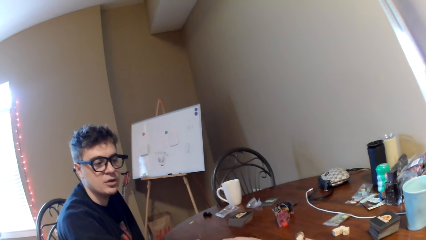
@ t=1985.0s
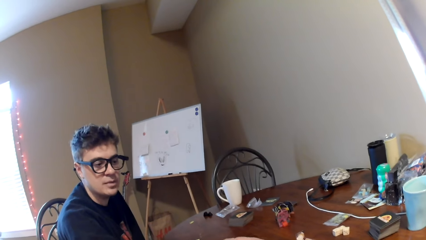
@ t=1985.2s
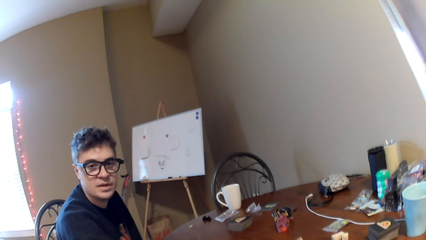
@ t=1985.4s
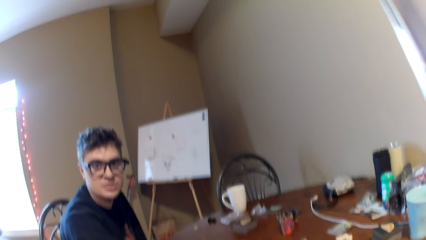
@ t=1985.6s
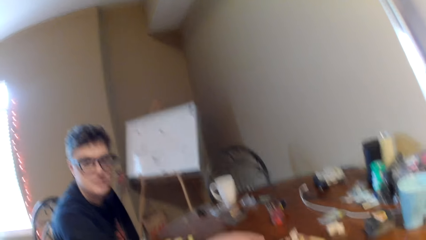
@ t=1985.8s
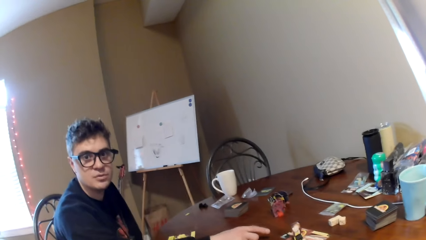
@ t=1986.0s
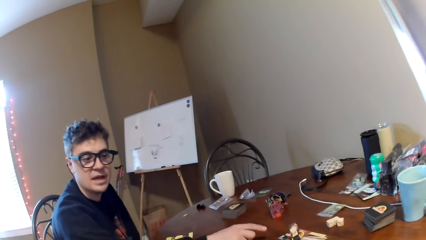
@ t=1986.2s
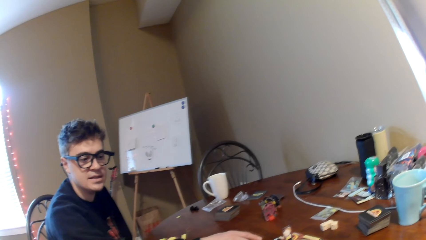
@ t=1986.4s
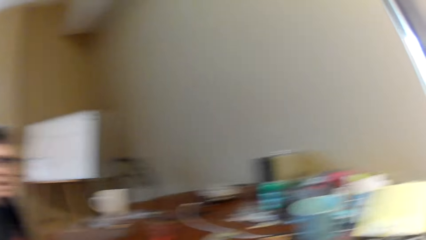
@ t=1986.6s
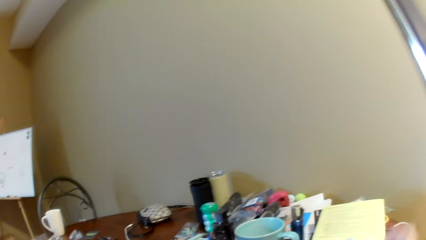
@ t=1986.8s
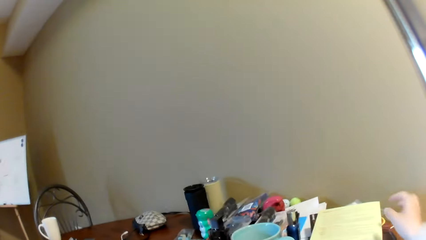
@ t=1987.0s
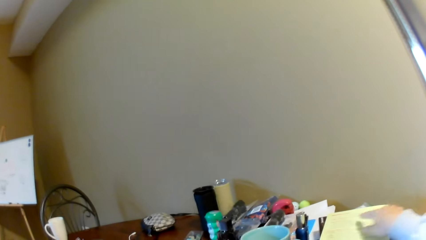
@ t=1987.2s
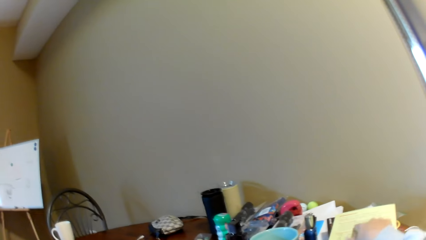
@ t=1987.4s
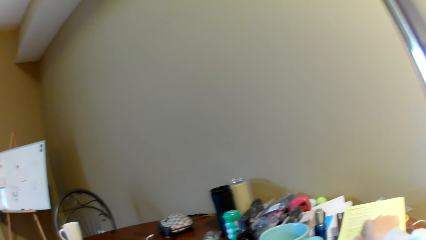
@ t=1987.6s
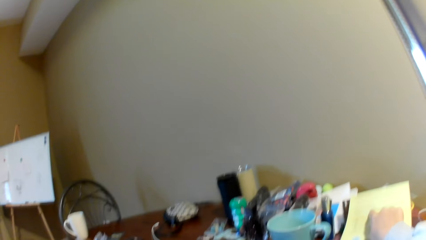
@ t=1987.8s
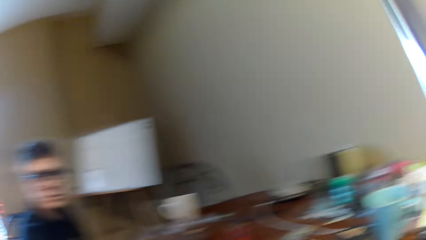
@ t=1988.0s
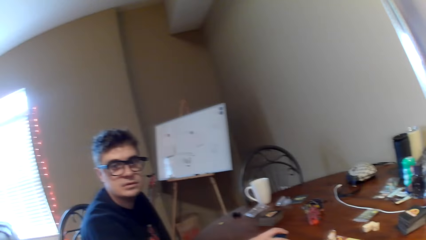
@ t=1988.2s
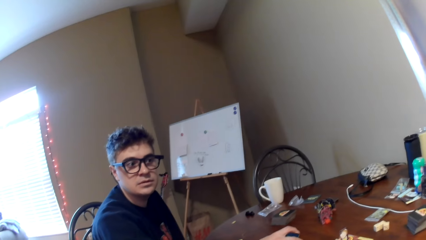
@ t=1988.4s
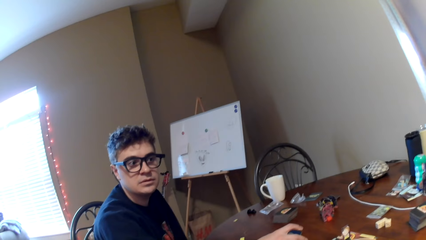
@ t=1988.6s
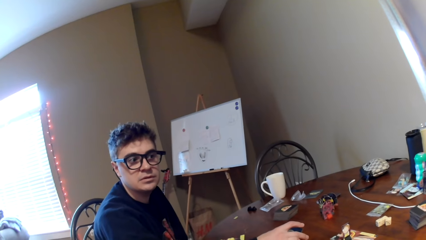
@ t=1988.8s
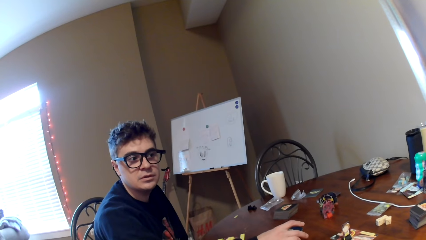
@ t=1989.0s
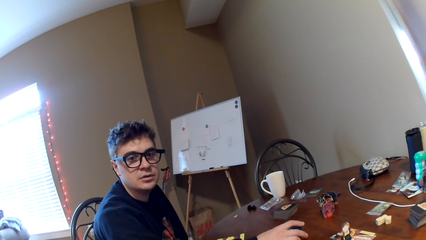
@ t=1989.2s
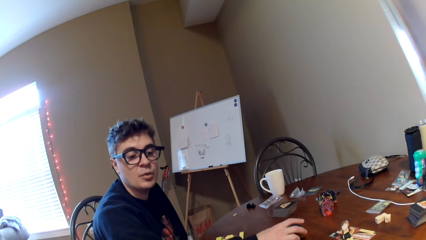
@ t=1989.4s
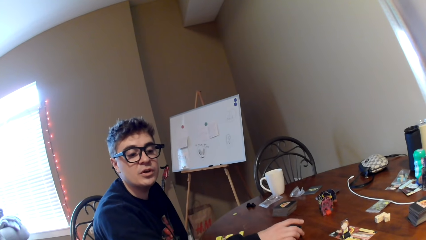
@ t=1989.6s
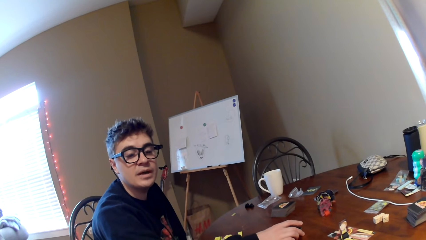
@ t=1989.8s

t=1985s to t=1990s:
A man gestures with his hand. The camera wearer lifts the right hand and points at the magazine. The man converses with the camera wearer.

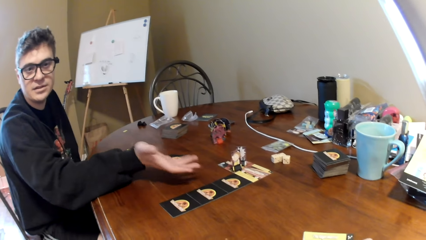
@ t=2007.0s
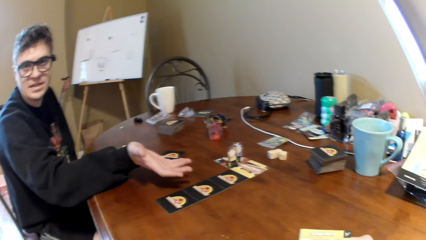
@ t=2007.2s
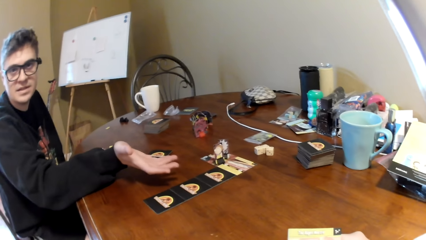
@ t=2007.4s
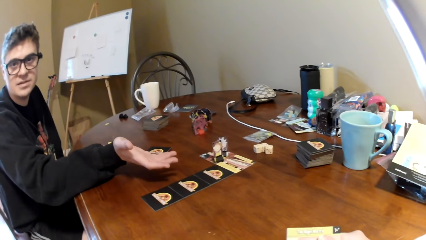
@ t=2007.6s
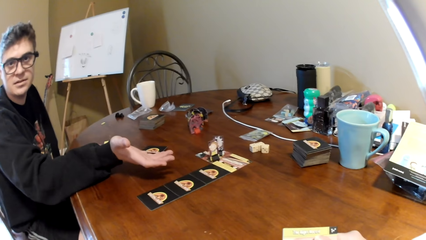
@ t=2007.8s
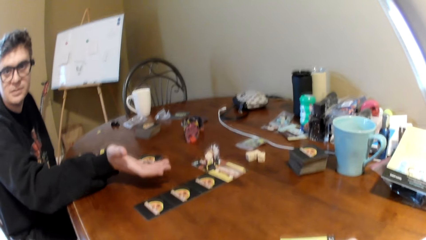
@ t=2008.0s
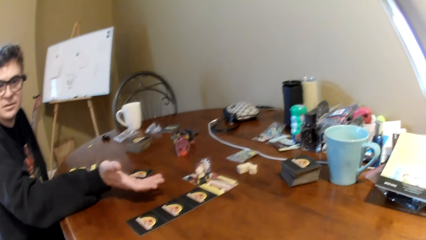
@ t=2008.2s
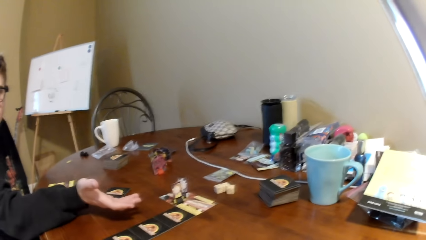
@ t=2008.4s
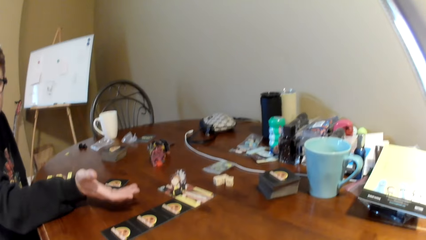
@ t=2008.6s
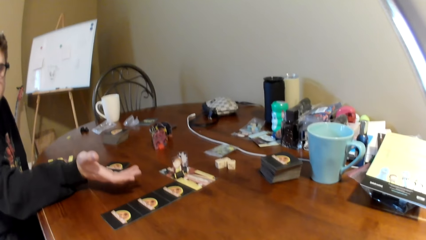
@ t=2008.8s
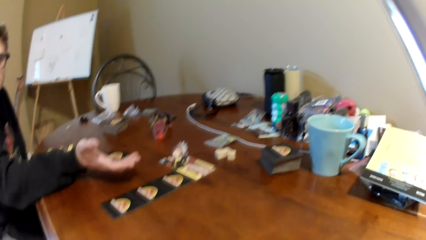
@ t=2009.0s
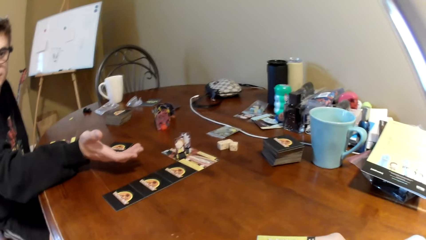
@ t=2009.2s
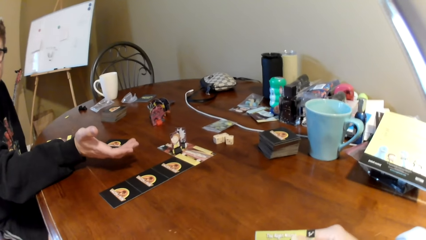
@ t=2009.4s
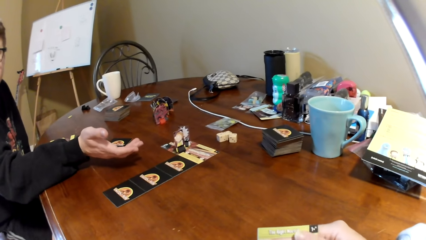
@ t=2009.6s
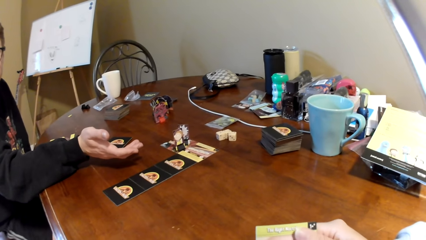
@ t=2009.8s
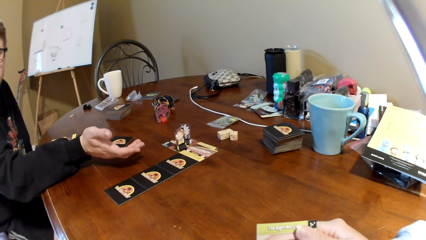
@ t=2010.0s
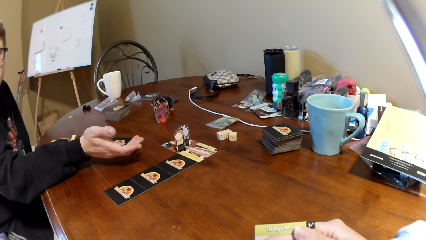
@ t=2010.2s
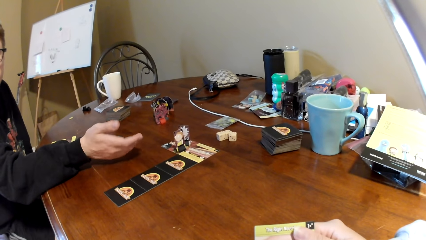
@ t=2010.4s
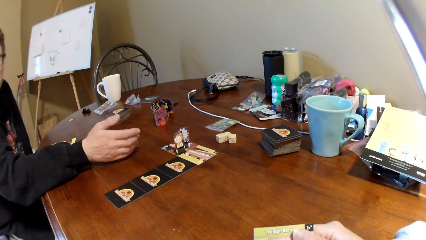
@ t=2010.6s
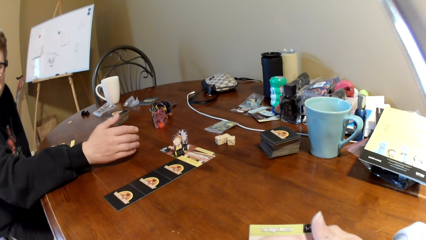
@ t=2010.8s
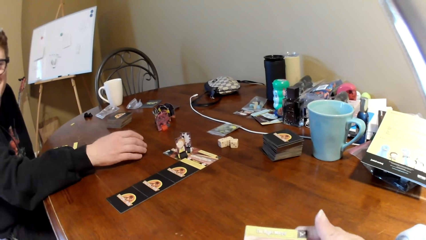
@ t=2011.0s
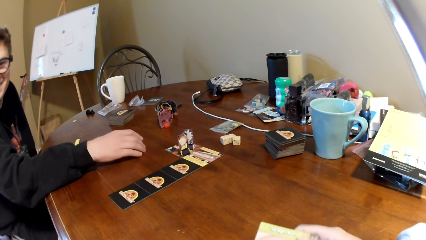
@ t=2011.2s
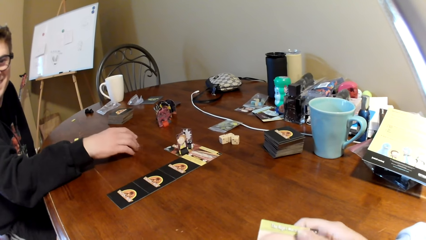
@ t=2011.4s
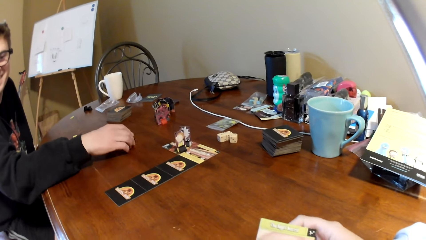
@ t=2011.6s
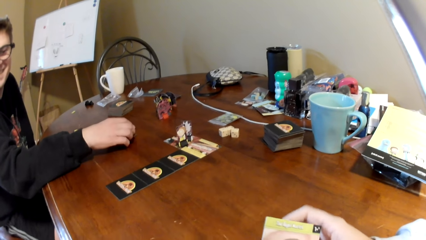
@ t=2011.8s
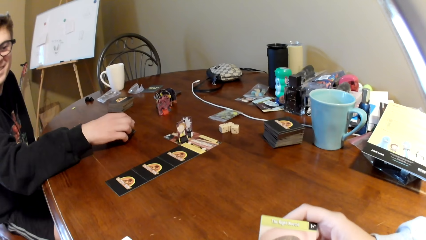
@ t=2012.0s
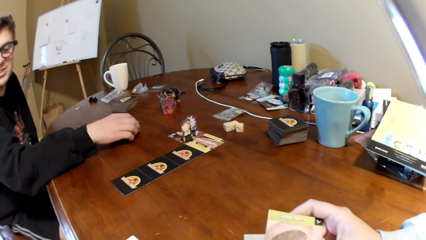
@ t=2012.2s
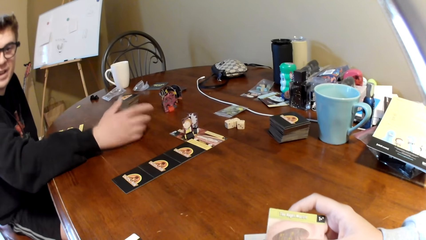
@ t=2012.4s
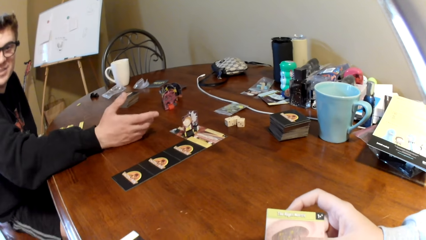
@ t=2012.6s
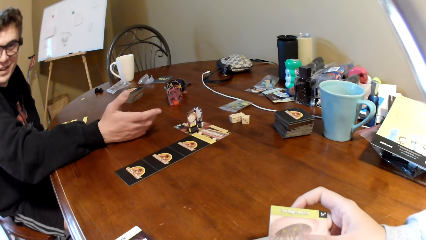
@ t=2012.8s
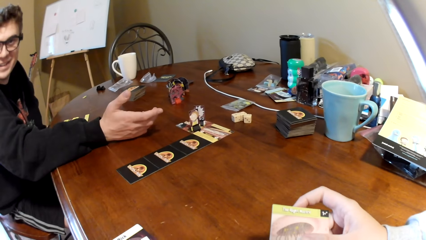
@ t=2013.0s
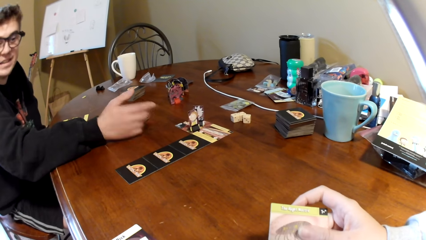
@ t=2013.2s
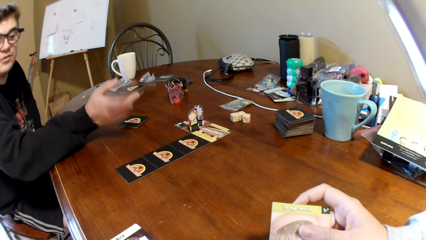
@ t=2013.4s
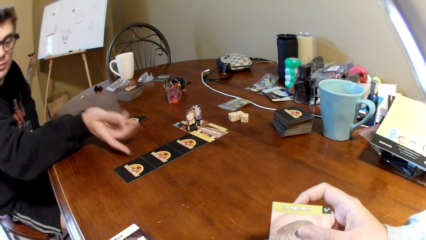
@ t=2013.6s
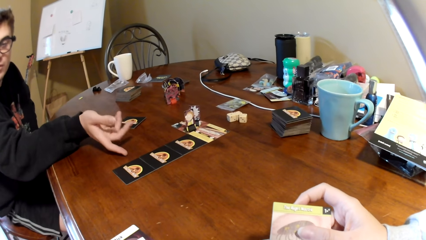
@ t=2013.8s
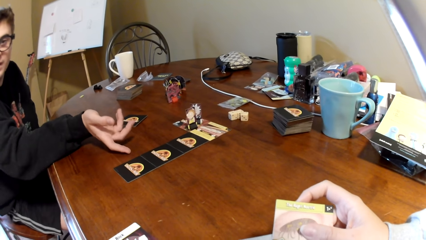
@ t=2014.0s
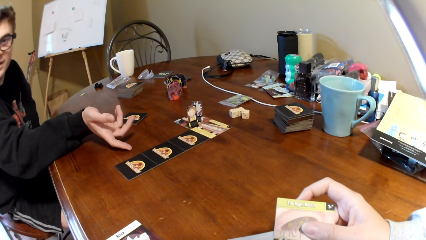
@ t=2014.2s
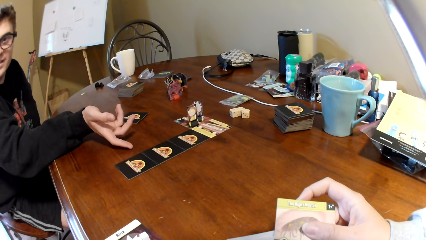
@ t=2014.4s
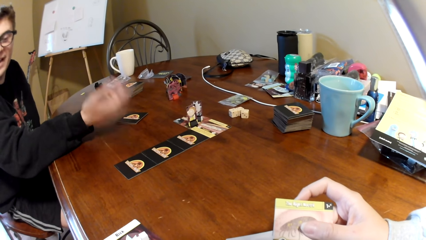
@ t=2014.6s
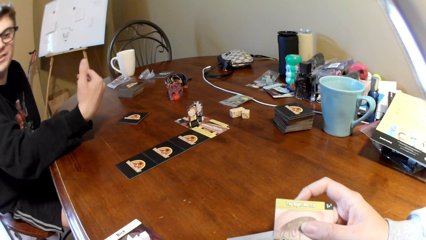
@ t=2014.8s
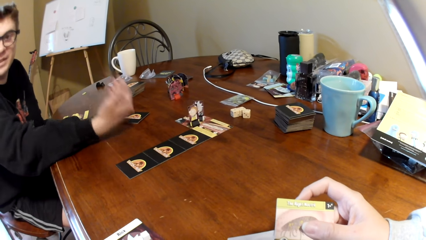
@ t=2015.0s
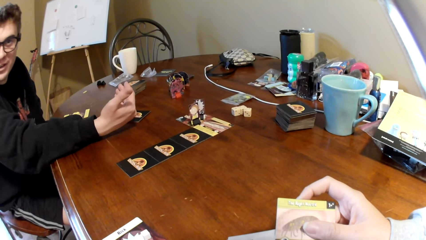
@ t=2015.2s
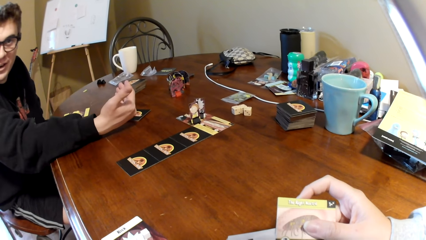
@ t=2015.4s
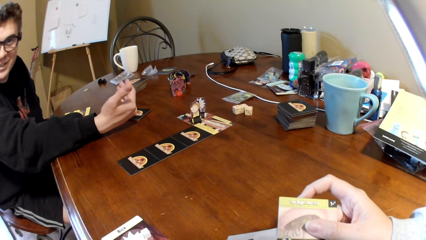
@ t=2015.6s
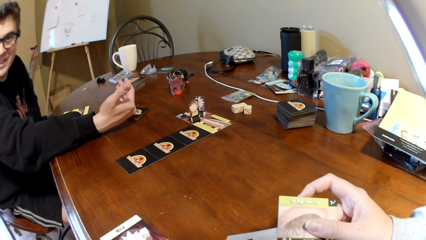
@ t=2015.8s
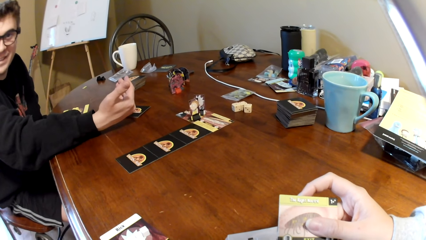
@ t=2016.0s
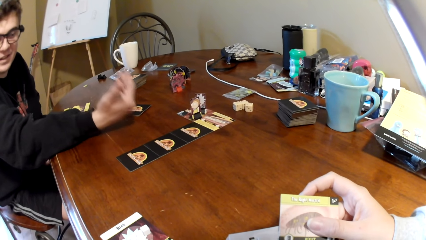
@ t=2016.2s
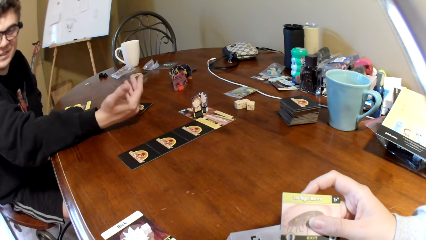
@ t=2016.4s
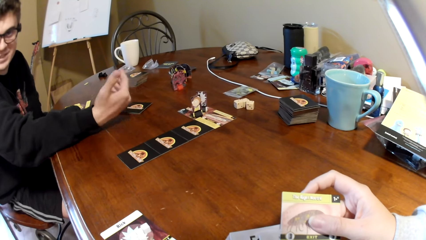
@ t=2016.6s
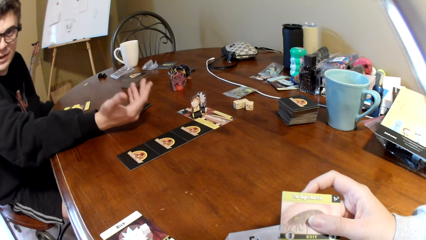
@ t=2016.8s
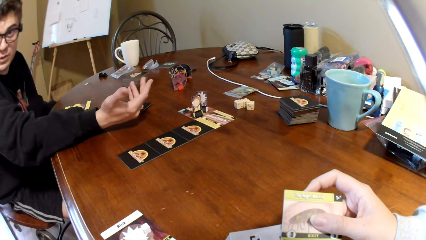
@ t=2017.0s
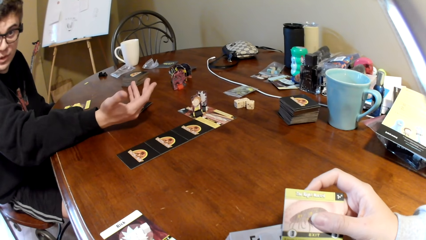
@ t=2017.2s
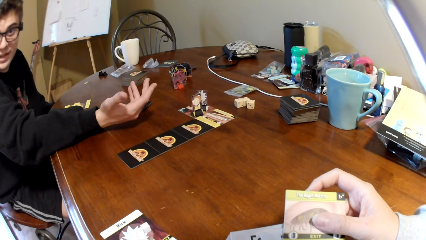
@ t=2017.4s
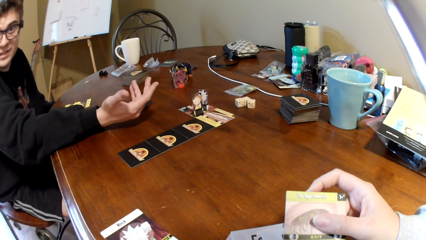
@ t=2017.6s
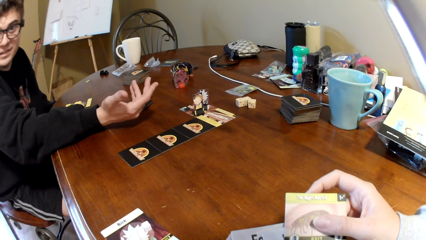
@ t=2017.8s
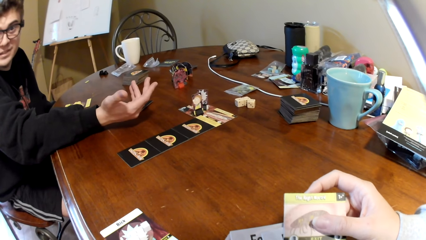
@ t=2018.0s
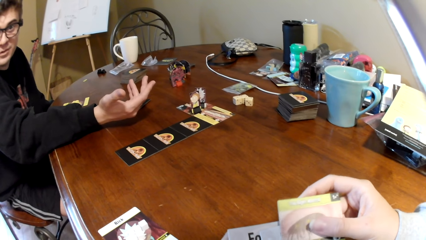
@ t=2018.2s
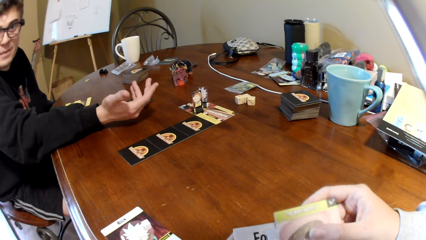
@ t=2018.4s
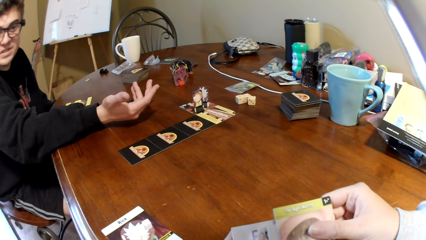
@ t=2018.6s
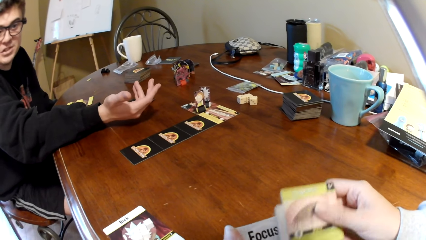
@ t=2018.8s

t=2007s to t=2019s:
The camera wearer looks at the playing cards. A man converses with the camera wearer. The man gestures with his hand. The camera wearer points at the playing card. The man converses with the camera wearer.
